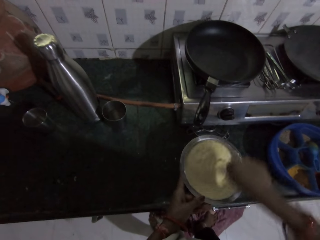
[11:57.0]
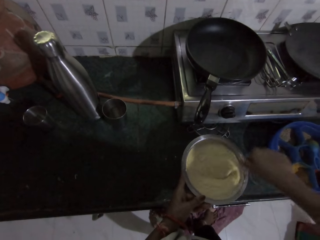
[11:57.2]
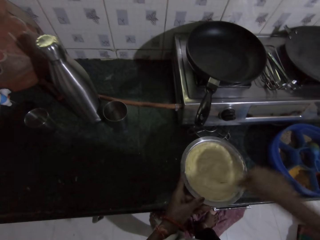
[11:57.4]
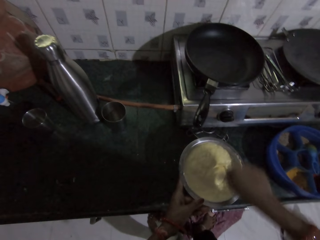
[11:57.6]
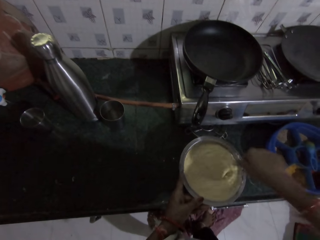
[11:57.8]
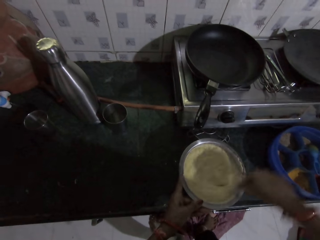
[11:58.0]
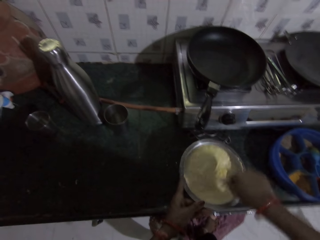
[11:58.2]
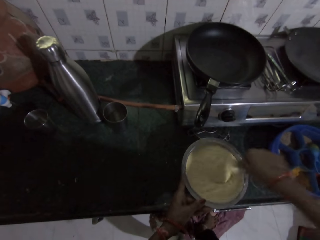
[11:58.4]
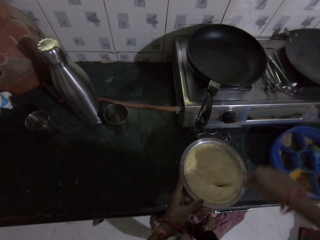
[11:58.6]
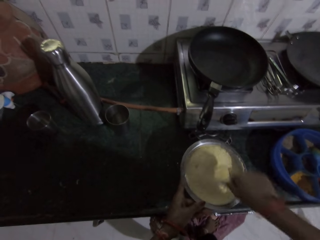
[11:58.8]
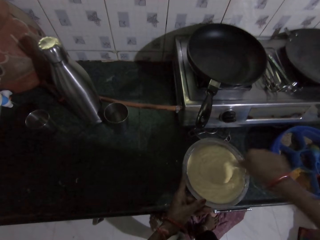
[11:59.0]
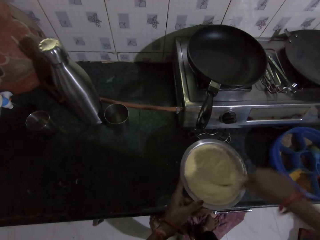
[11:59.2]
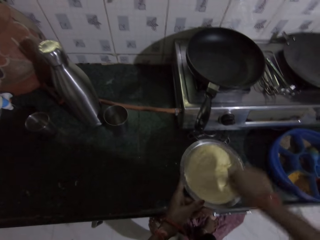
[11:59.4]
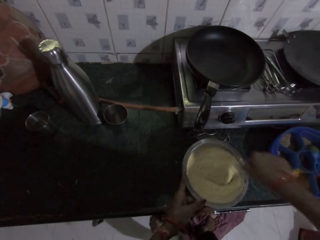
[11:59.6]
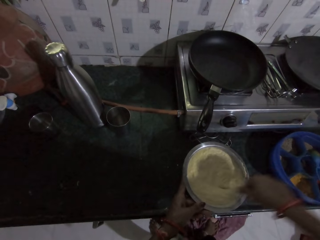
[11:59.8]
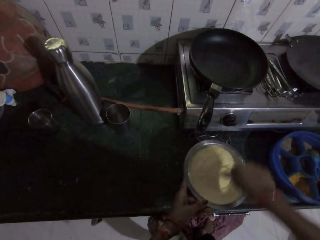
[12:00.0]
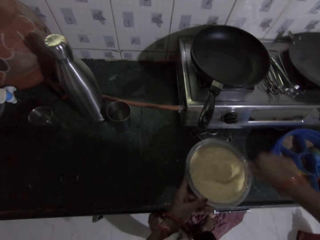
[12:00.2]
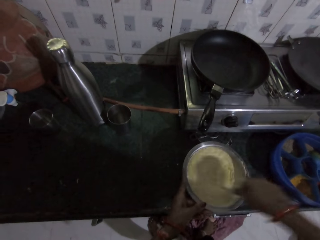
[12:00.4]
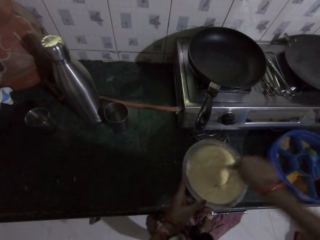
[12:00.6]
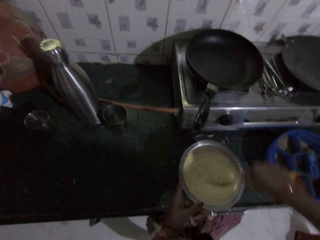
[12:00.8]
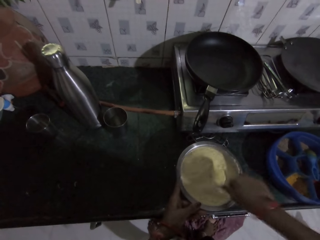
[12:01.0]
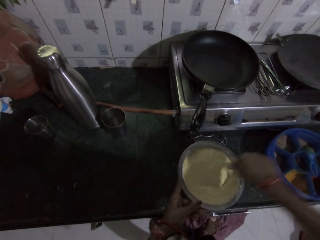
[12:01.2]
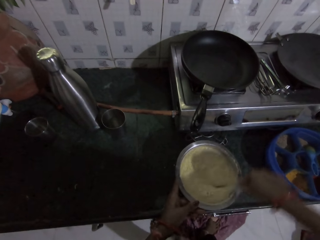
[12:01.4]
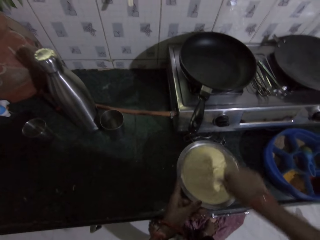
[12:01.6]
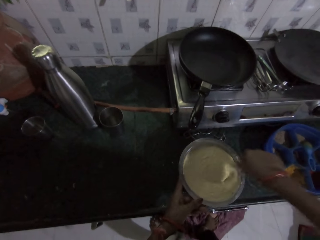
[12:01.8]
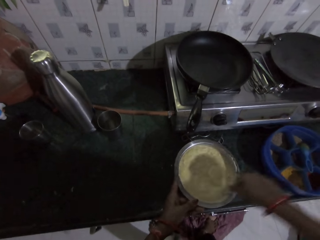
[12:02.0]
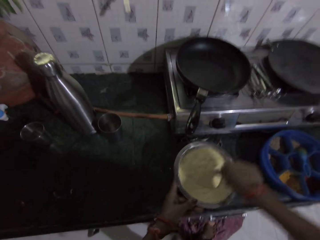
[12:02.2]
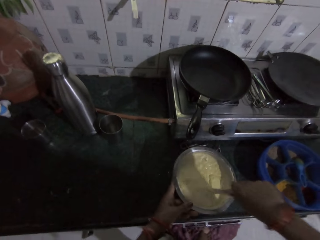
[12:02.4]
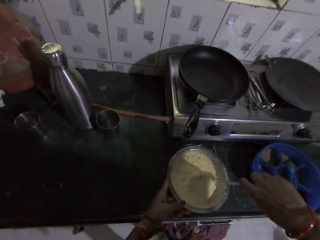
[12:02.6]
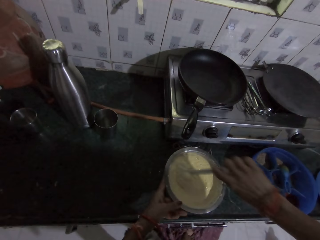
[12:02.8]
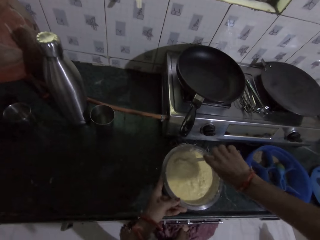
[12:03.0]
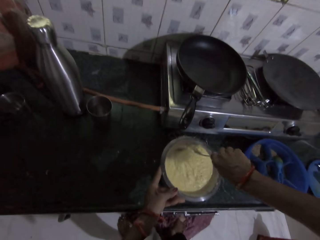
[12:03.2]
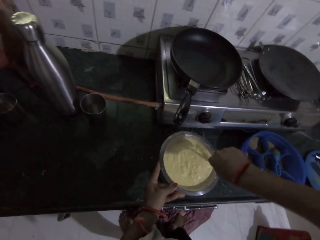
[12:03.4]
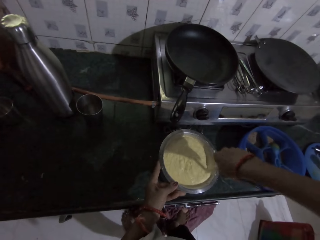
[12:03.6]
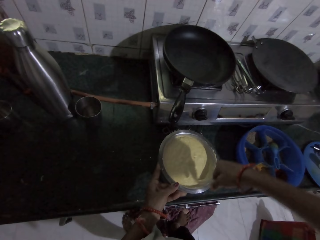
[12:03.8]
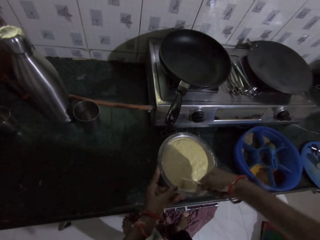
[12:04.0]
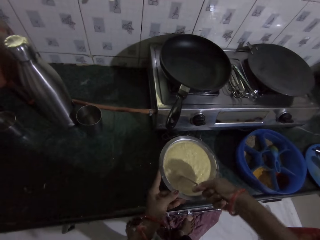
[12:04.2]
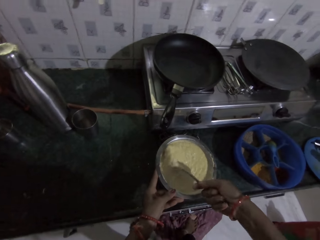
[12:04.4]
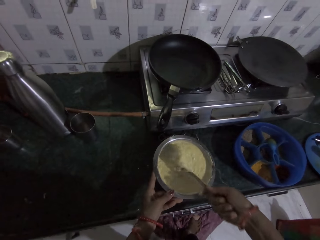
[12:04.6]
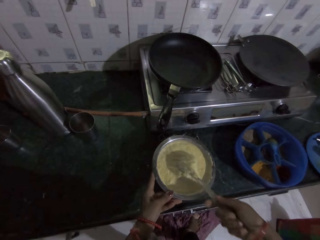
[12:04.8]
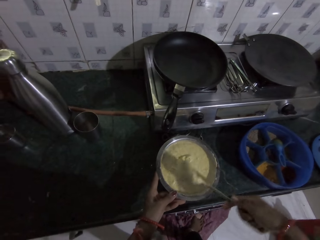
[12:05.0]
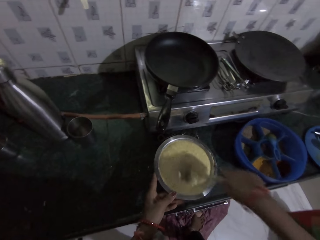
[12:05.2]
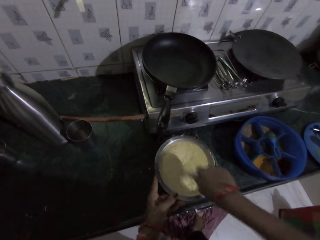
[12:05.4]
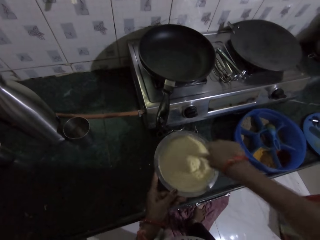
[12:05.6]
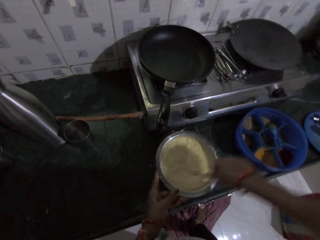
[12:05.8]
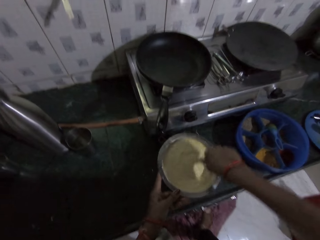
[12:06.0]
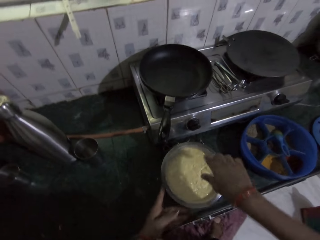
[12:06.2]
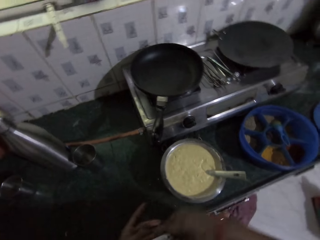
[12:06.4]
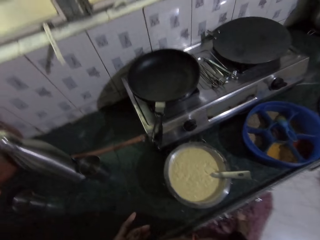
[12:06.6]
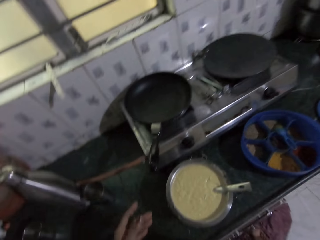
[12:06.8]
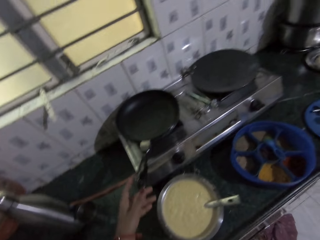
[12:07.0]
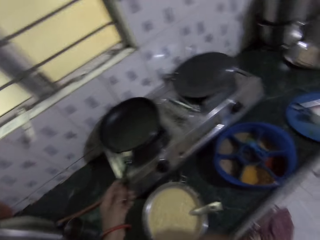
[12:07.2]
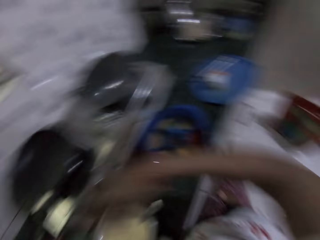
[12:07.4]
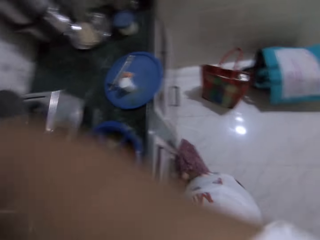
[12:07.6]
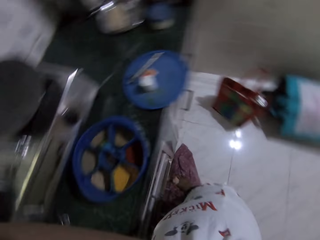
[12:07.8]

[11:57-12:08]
The camera wearer releases the spoon.

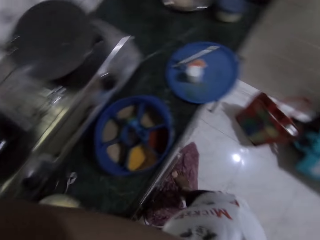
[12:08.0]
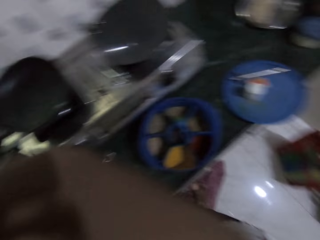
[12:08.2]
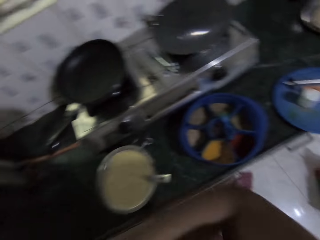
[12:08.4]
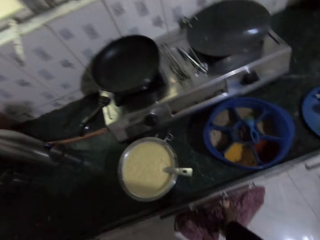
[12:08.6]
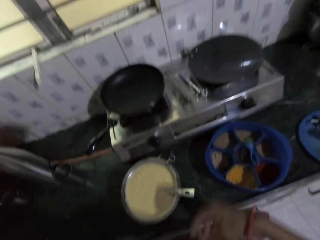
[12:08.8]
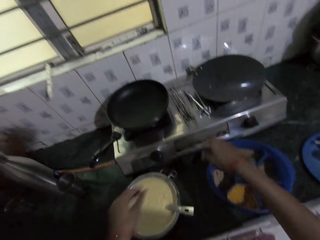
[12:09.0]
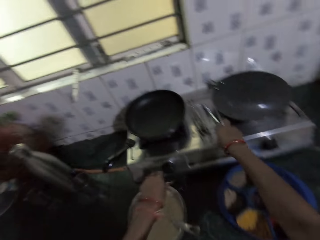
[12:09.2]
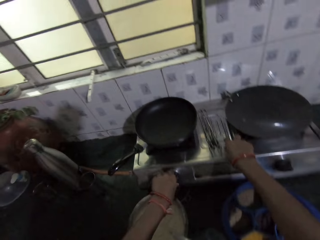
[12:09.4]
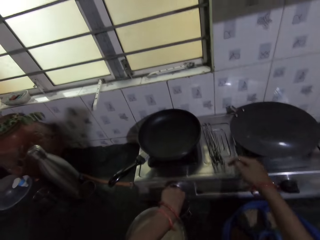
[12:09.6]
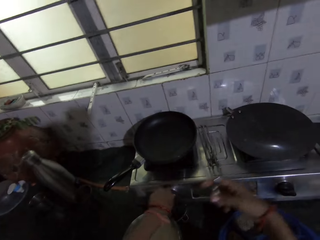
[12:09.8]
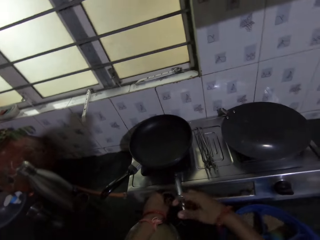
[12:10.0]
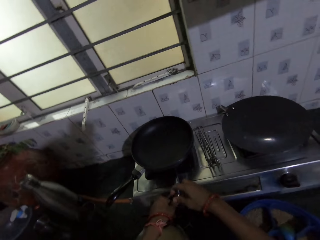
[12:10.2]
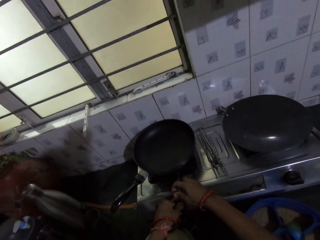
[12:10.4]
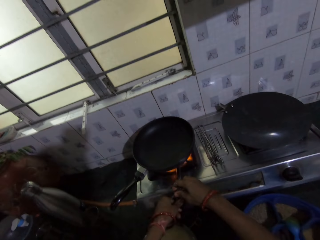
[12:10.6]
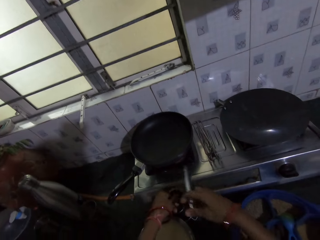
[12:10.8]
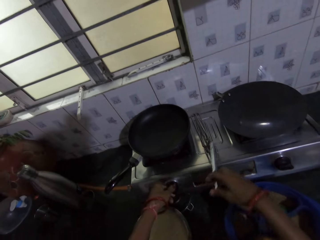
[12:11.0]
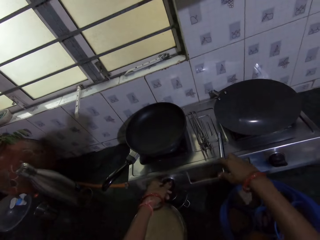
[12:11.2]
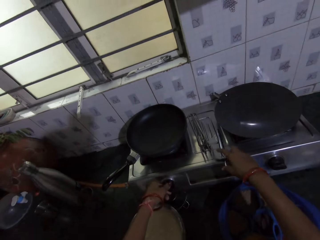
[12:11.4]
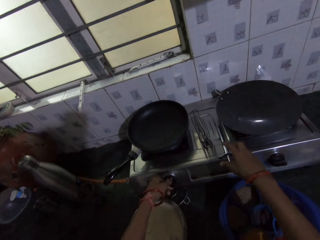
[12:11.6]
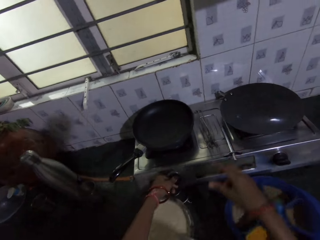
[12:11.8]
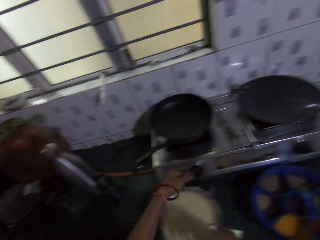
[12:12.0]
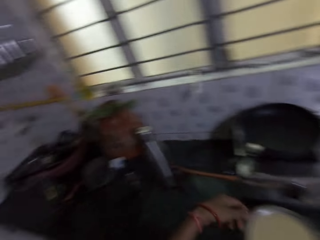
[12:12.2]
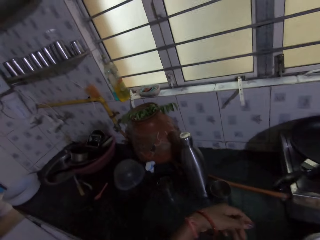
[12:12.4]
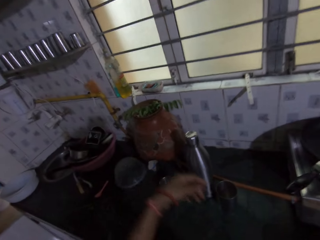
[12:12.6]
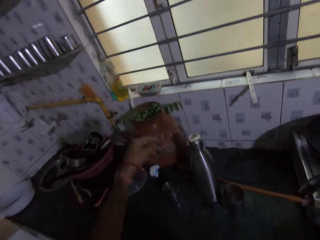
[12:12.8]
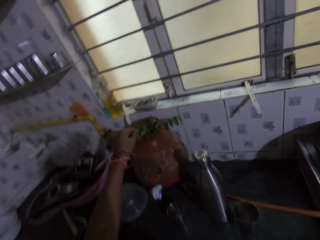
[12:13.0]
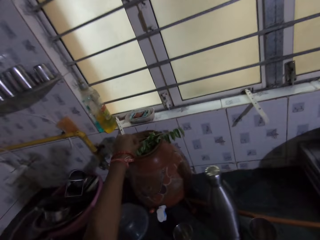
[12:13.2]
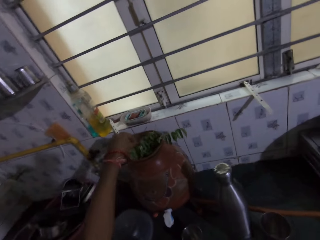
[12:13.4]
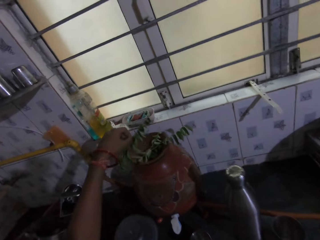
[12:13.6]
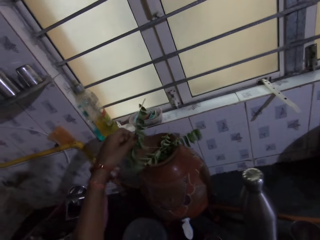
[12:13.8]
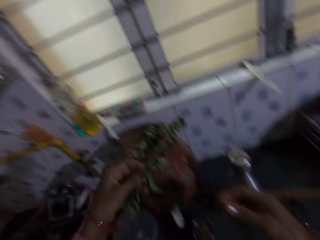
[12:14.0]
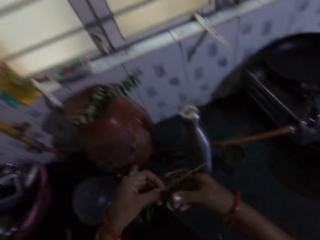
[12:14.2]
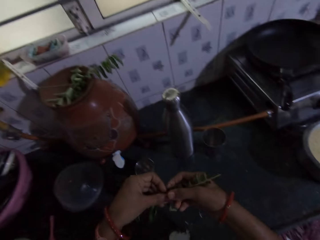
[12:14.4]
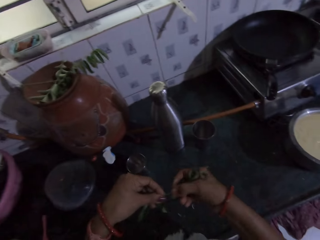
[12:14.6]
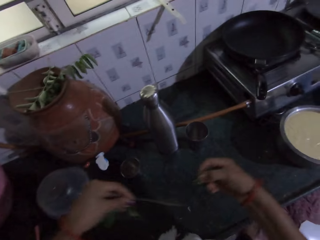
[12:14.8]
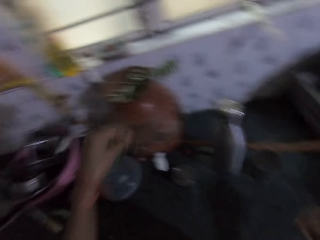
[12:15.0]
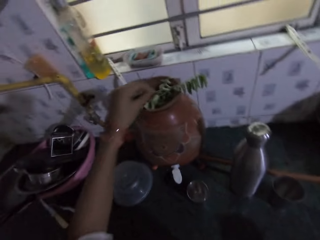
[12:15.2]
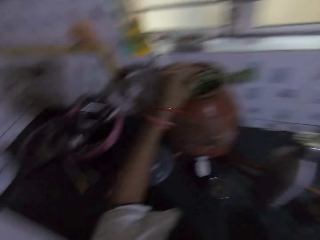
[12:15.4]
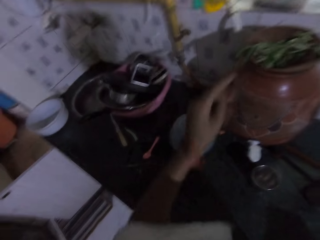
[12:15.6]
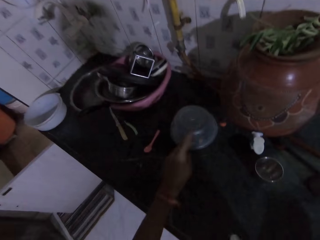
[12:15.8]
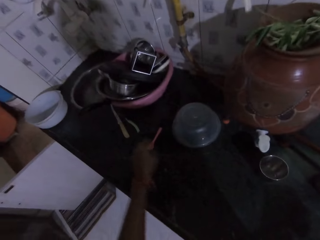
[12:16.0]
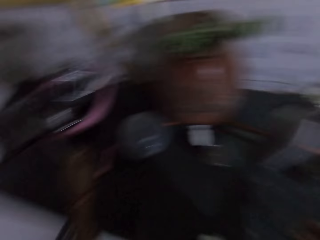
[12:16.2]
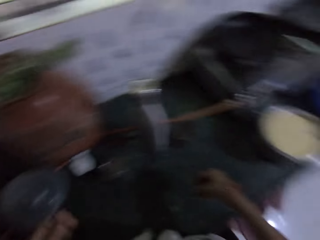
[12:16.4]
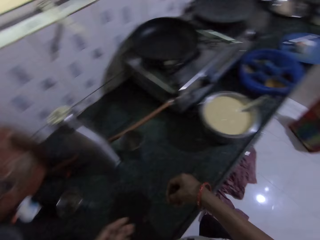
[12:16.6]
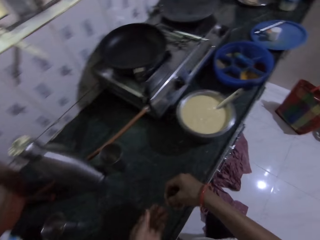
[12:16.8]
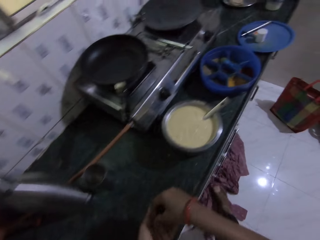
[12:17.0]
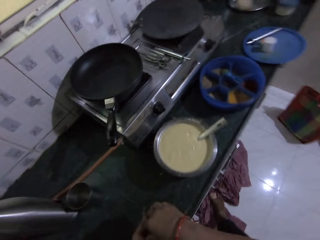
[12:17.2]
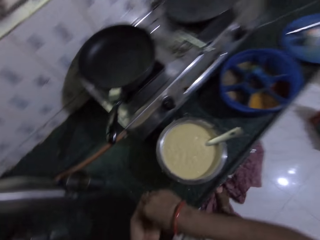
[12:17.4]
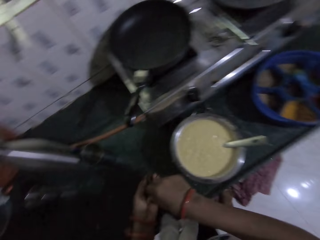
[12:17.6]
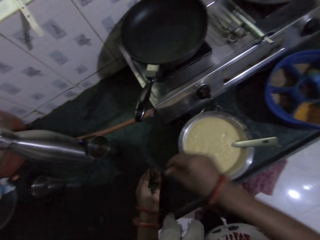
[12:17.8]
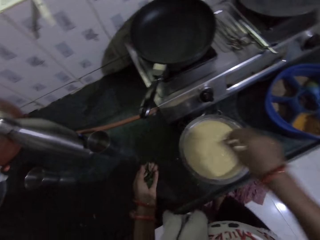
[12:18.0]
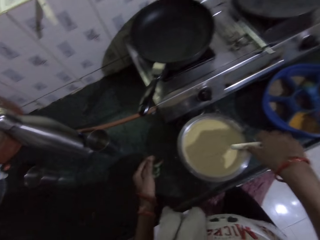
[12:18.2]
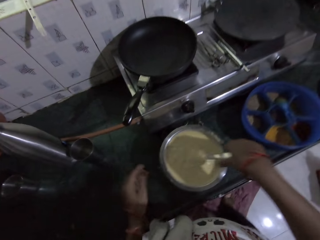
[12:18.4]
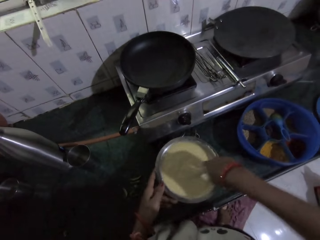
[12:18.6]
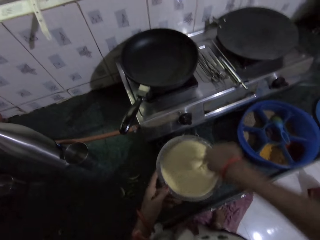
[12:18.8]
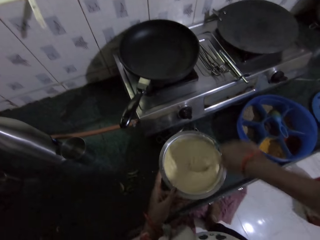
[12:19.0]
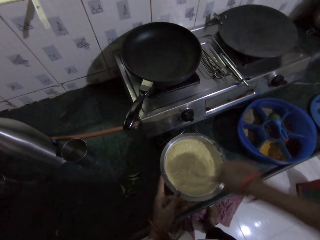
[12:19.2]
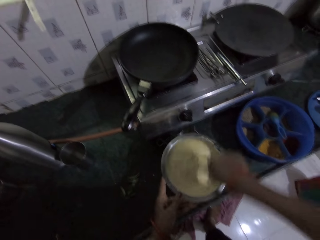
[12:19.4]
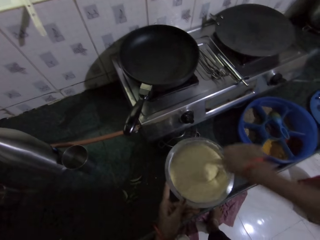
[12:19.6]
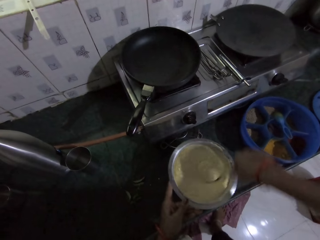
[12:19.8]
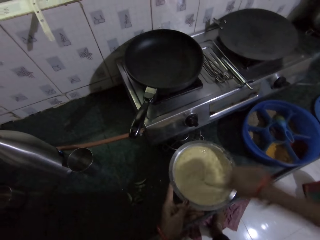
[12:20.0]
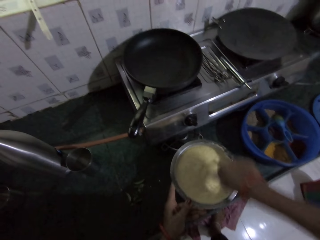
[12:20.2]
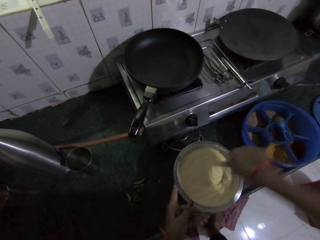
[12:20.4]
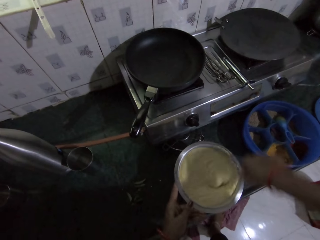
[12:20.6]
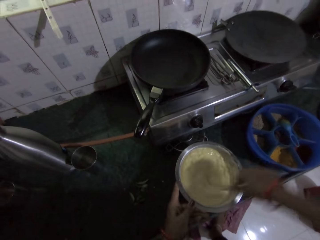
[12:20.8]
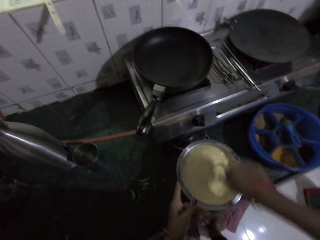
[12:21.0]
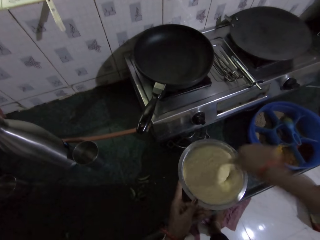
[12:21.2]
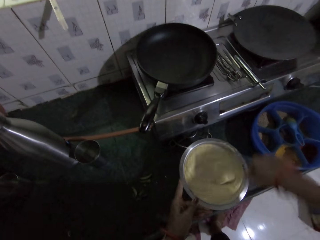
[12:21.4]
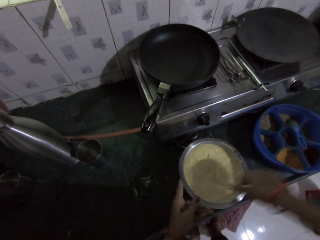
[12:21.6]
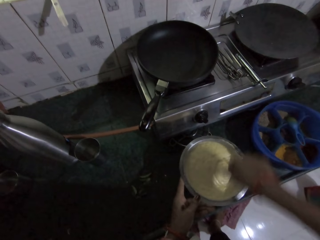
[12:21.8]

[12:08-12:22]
The camera wearer raises a hand. She picks up a lighter from the burner with her right hand. She holds the cooker. She holds the lighter. She lights the burner with her hands. She places the lighter on the burner with her right hand. She raises a hand. She picks up a vegetable from a pot on the countertop with her left hand. She plucks leaves from the vegetable in her left hand with her right hand. She places the vegetable on the pot on the countertop with her left hand. She picks up something from the table. She places the vegetable leaves in her left hand with her right hand. She walks in the room. She holds the spoon. She holds the stainless bowl on the countertop with her left hand. She stirs the dough in the stainless bowl with the spoon in her right hand.
